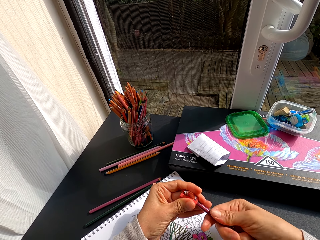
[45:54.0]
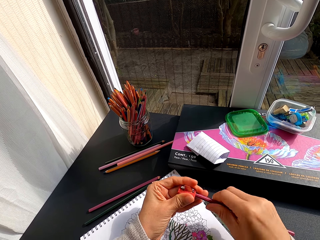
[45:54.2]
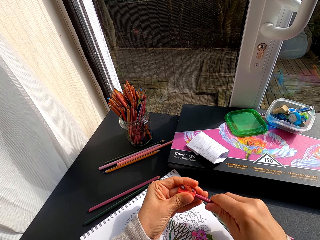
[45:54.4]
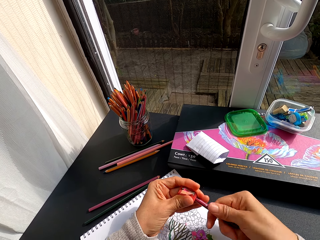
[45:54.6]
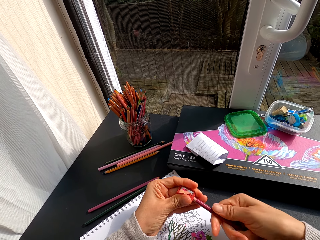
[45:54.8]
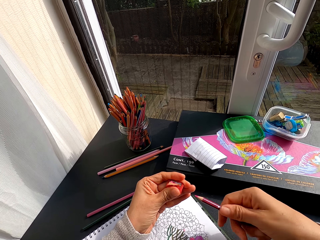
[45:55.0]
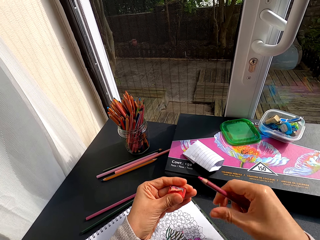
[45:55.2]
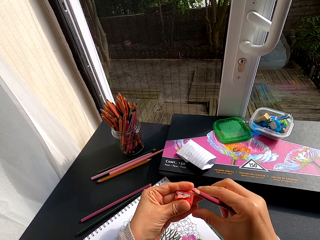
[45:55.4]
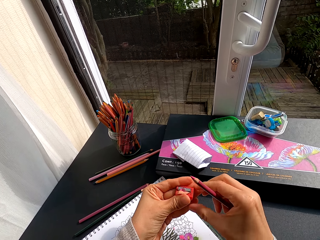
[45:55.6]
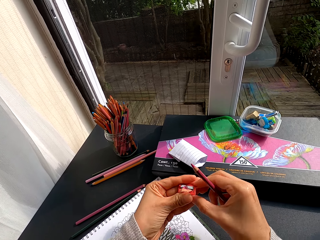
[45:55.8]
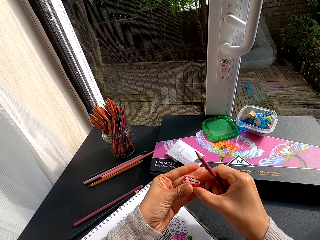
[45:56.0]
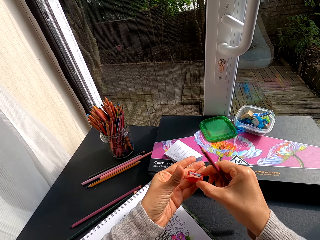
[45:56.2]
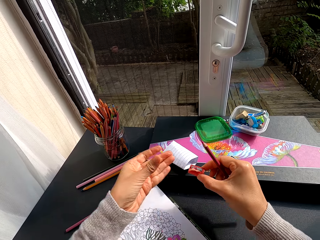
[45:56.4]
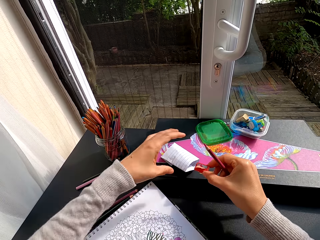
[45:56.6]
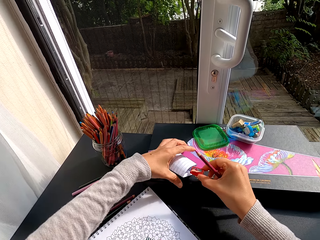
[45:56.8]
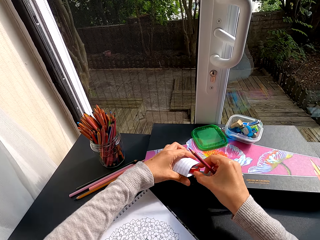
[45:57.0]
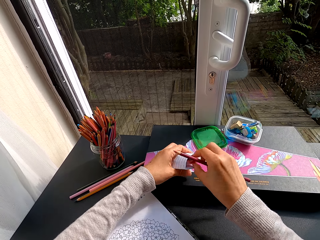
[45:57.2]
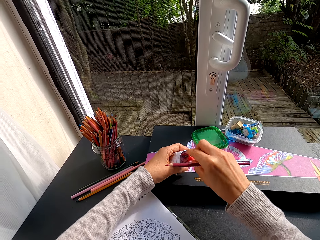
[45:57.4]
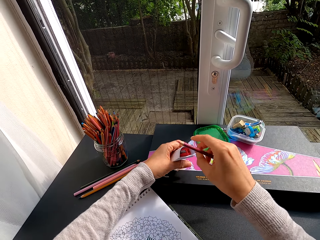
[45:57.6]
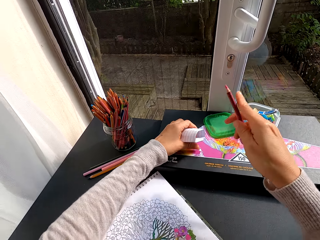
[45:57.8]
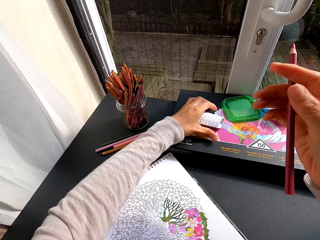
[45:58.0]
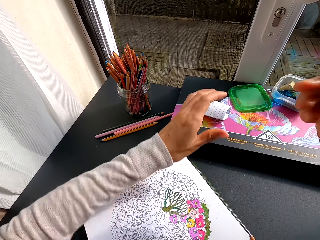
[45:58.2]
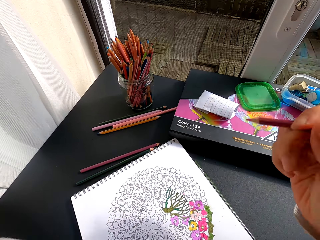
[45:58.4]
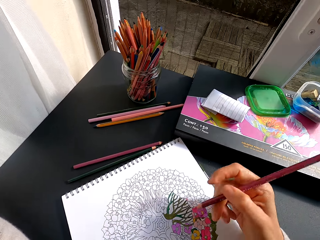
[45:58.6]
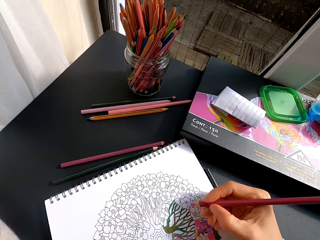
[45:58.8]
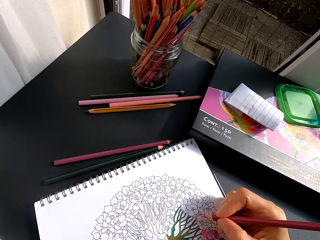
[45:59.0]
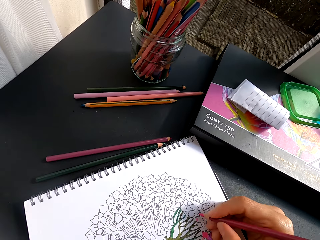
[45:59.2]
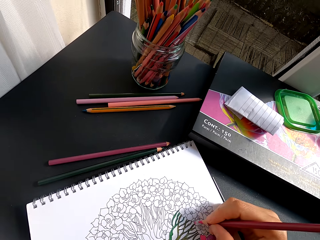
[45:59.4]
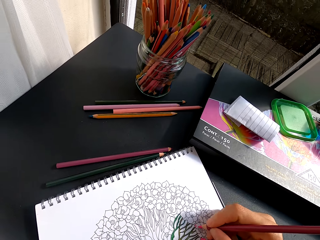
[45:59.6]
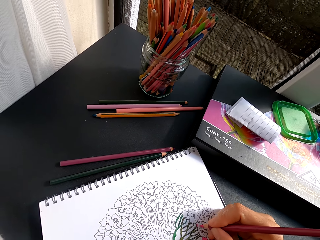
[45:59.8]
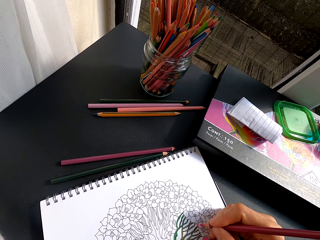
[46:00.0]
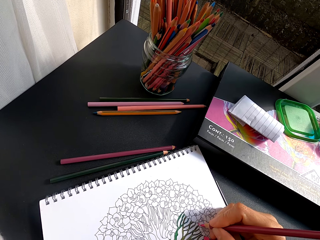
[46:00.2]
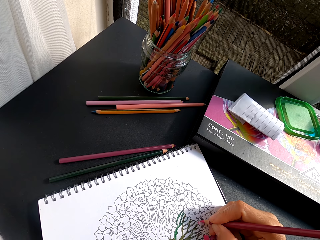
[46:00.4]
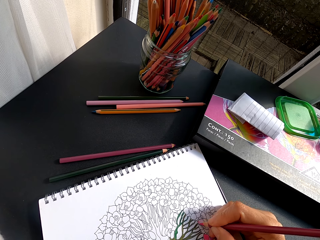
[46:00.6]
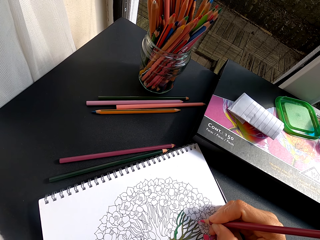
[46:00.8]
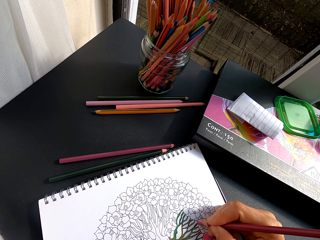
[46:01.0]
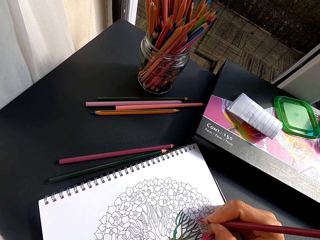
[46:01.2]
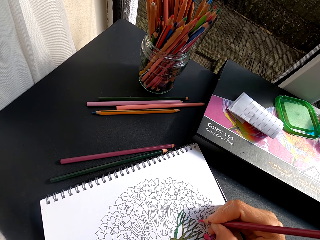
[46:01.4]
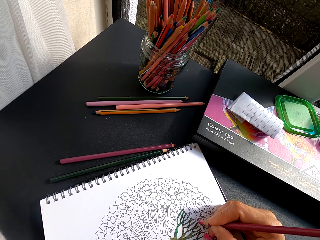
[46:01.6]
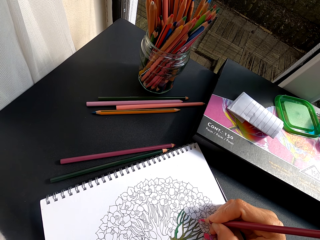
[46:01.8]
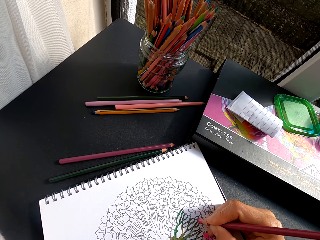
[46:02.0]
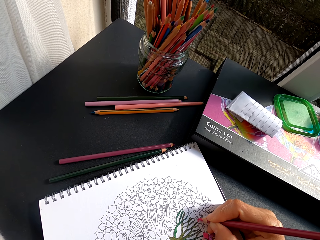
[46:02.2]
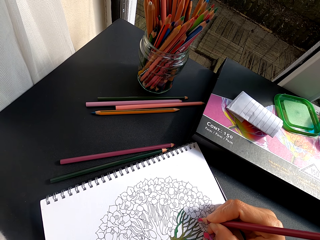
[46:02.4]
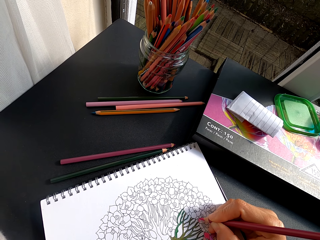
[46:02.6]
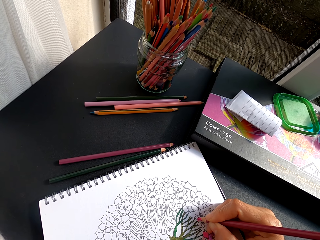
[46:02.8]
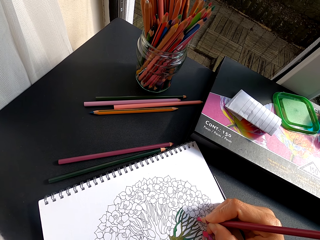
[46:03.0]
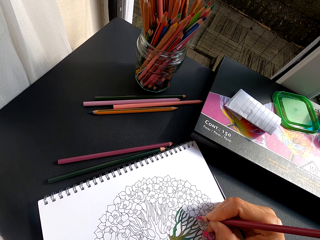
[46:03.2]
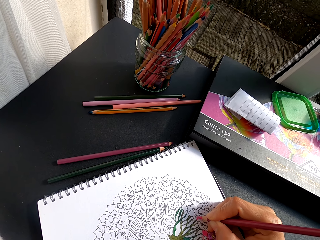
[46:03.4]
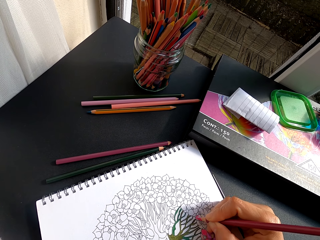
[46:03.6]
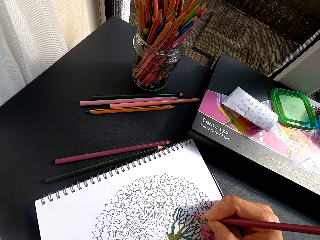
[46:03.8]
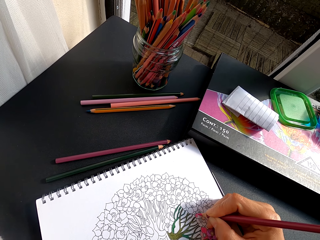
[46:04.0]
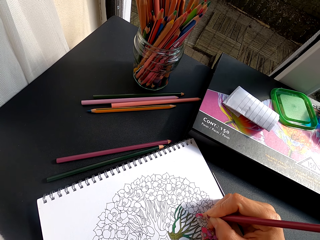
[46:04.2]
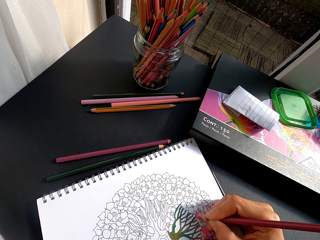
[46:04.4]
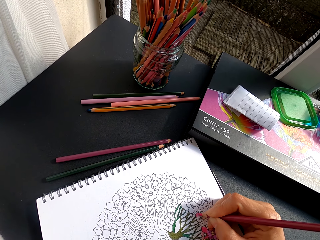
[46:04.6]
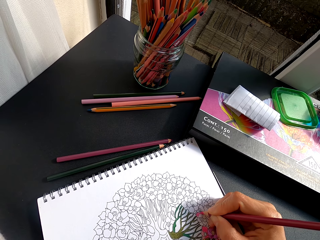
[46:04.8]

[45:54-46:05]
The camera wearer pulls the pencil off the sharpener. They switch the sharpener to the other hand. They put the sharpener in the paper. They put dirt in the paper. They put the paper on a box. They paint a flower art with a color pencil.

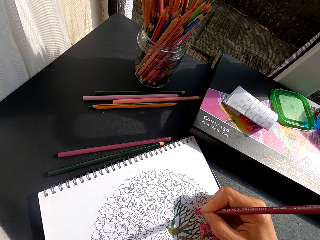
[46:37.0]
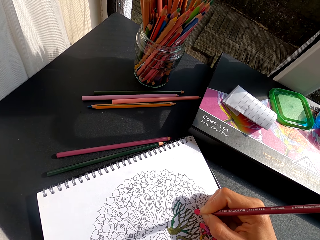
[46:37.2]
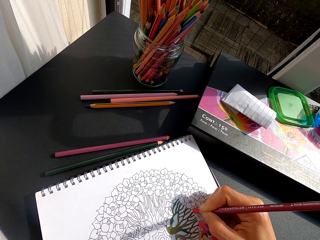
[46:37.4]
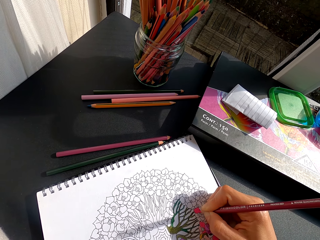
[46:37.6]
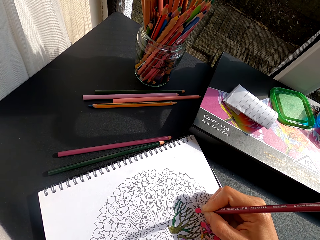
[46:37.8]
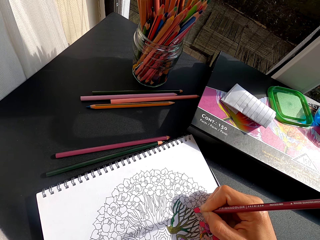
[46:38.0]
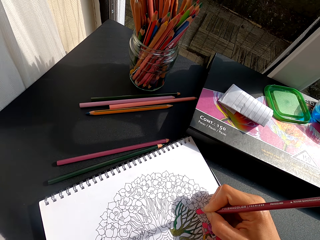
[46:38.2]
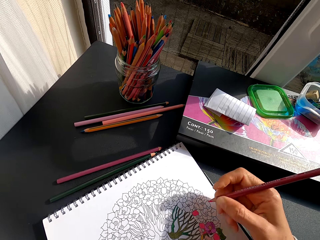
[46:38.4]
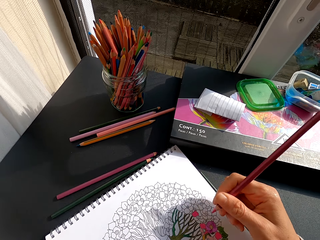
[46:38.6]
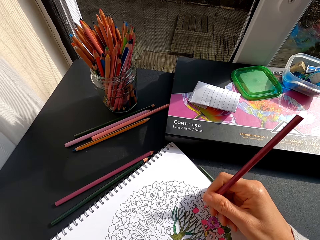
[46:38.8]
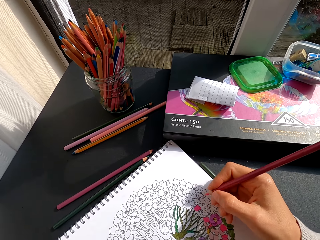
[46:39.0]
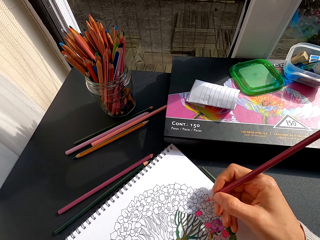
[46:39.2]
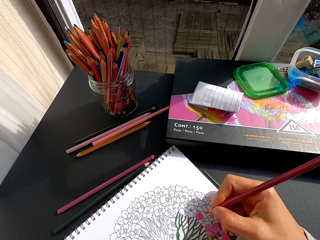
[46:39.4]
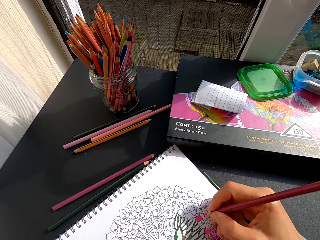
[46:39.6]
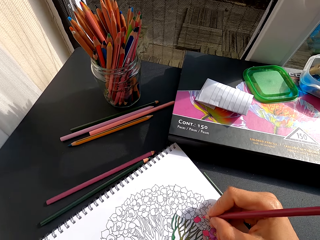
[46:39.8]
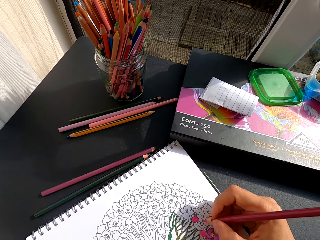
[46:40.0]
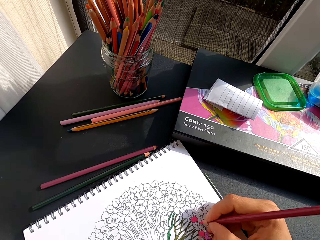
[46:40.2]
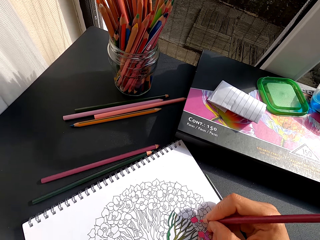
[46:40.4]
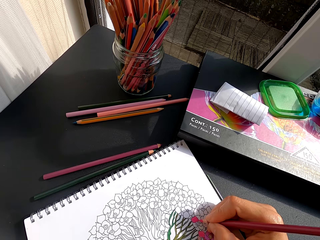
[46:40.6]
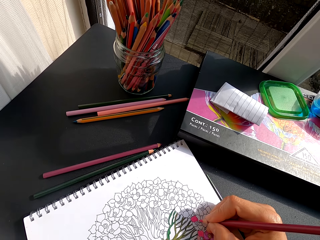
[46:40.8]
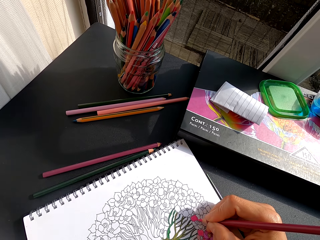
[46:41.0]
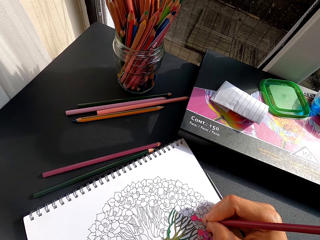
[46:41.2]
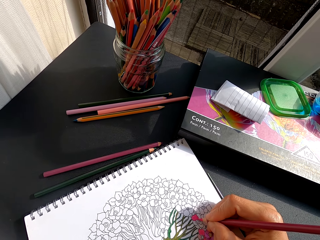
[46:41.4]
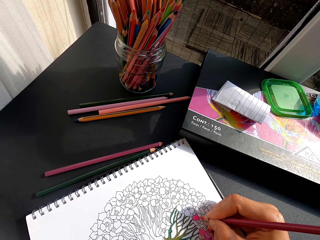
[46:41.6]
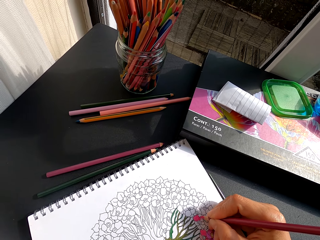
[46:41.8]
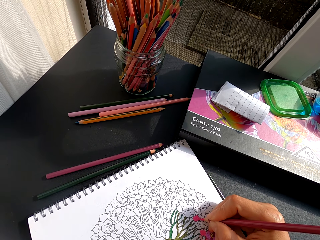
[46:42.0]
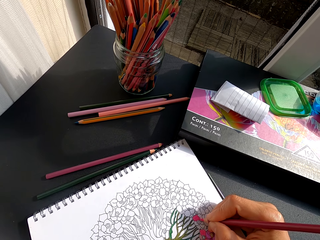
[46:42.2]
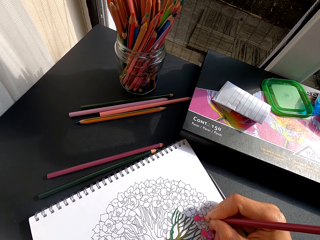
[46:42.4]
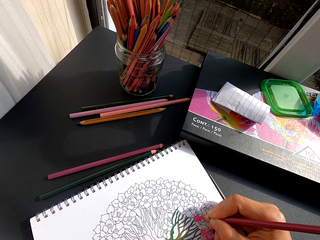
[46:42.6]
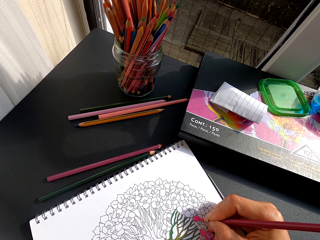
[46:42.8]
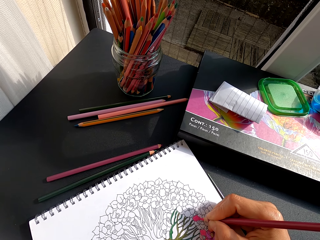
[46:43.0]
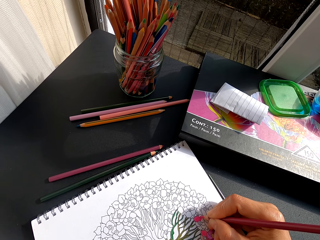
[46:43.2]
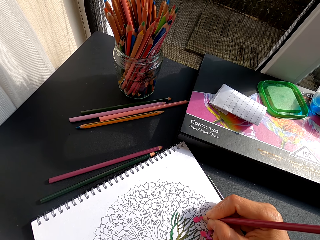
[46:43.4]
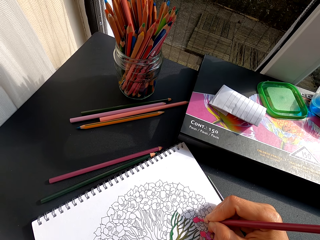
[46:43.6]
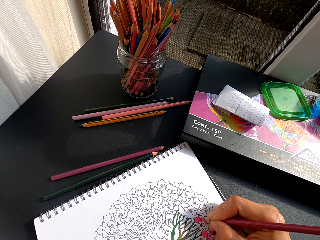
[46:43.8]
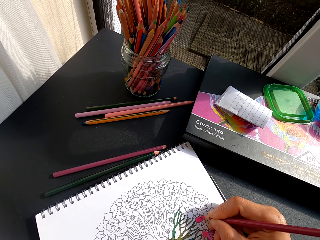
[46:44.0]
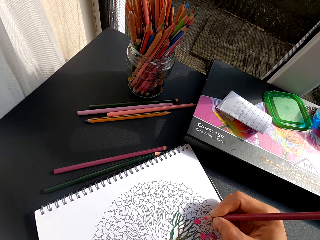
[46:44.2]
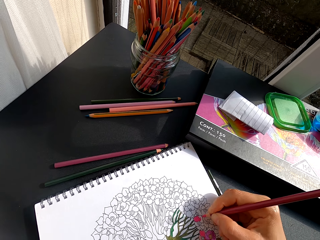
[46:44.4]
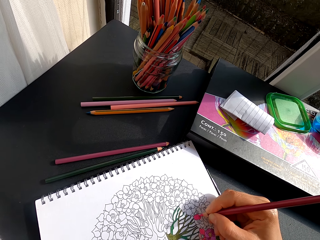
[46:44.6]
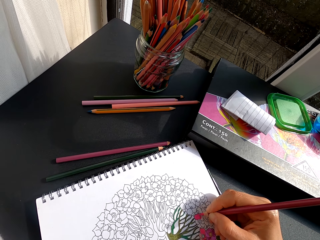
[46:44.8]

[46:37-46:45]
The camera wearer pulls the color pencil off the flower art. They paint the flower art with the color pencil.

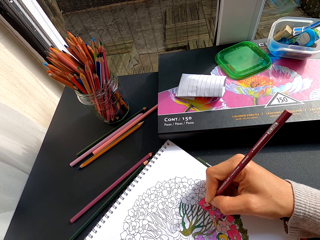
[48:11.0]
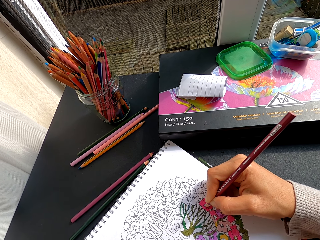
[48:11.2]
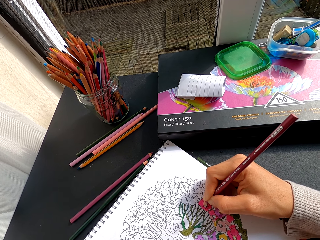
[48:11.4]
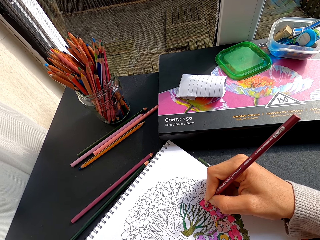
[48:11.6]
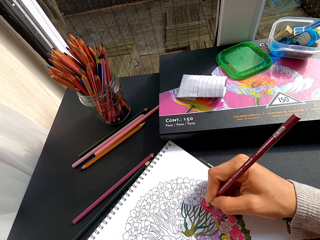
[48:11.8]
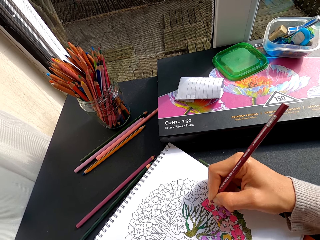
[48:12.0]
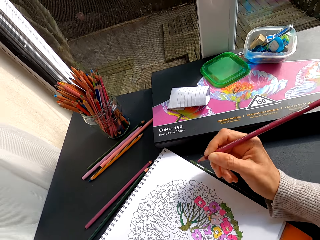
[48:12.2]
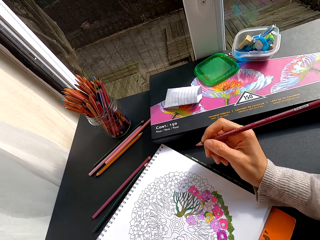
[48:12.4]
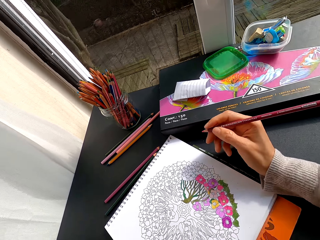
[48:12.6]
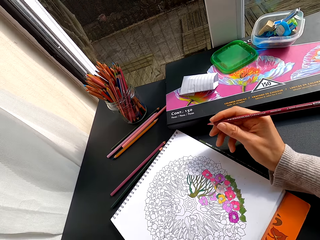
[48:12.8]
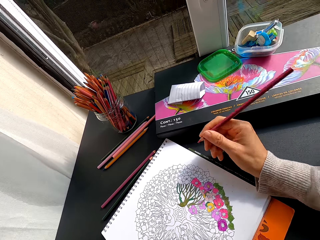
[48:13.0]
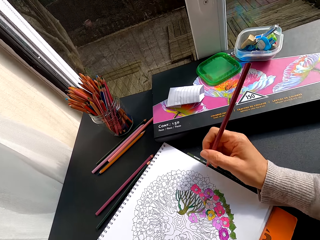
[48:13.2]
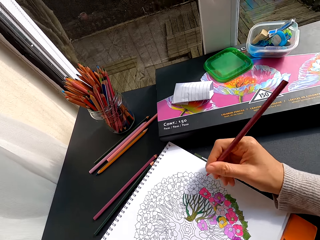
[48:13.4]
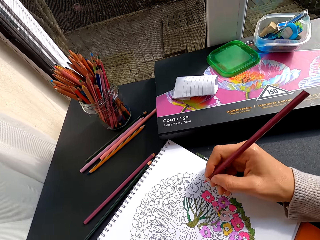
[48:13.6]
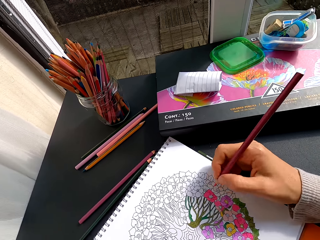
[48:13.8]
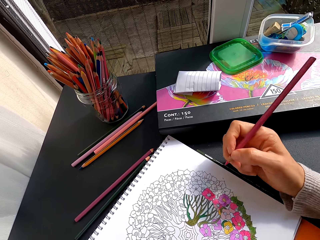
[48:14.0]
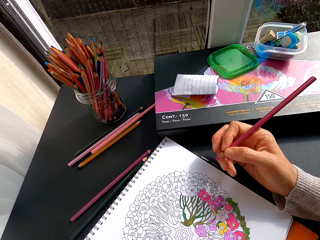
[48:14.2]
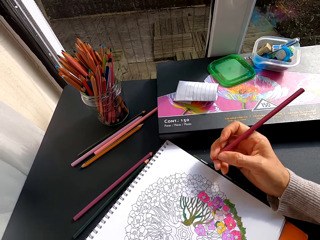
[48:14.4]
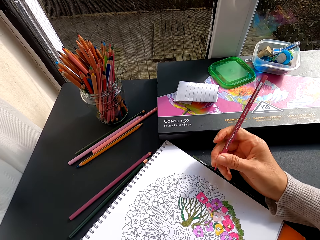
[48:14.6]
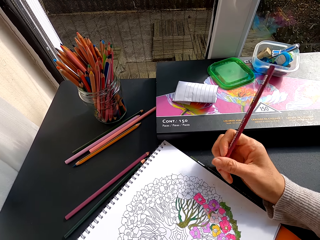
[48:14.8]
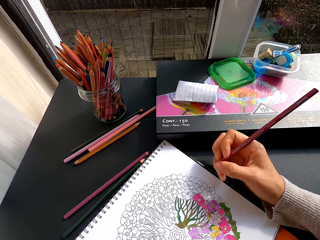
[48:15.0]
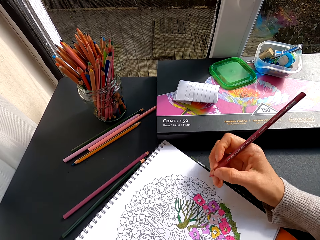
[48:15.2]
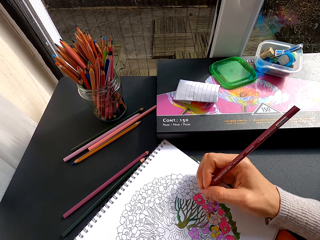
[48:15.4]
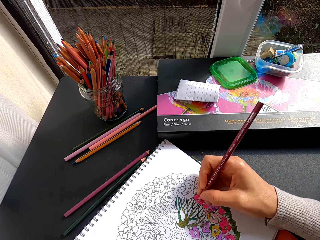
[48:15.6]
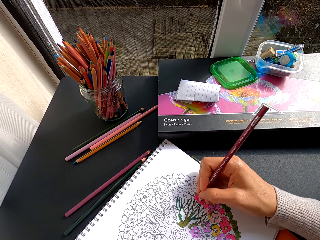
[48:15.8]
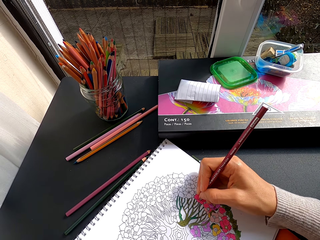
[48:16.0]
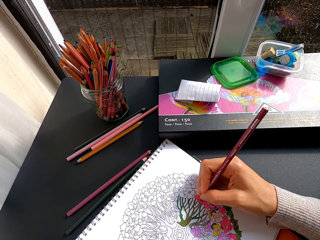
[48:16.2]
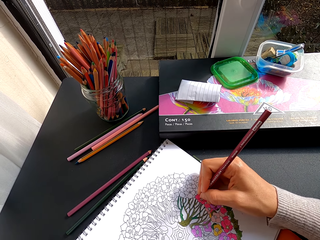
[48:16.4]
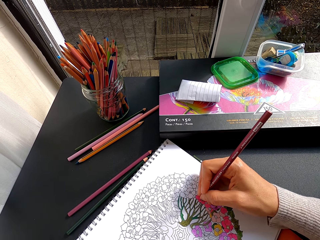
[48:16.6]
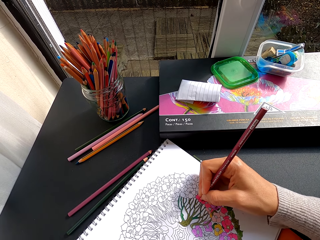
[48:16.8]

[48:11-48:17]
The camera wearer pulls the color pencil off the flower art. They stare at the drawing. They paint the flower art with the color pencil.
